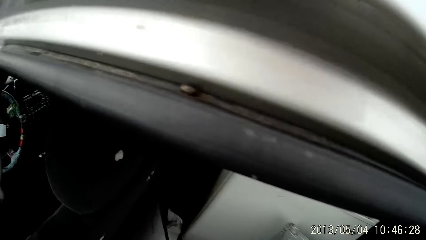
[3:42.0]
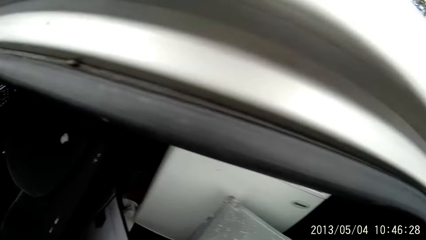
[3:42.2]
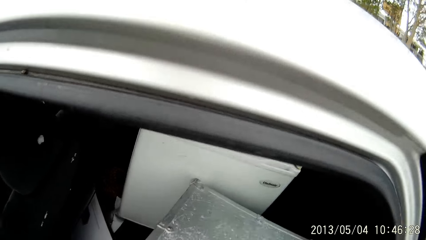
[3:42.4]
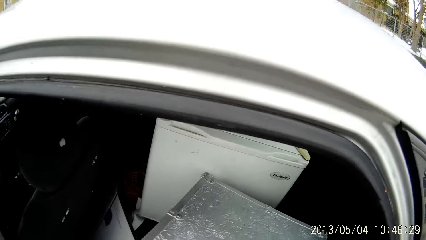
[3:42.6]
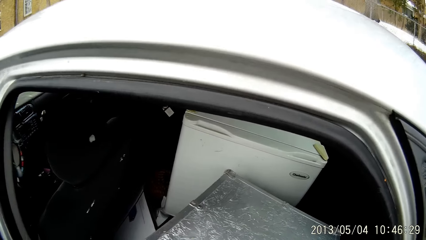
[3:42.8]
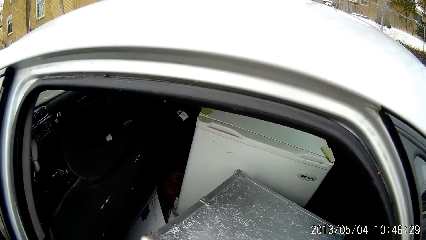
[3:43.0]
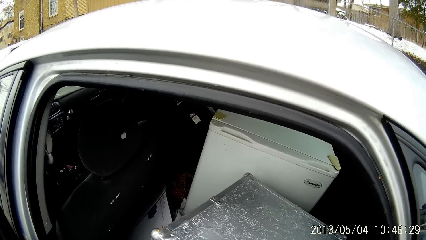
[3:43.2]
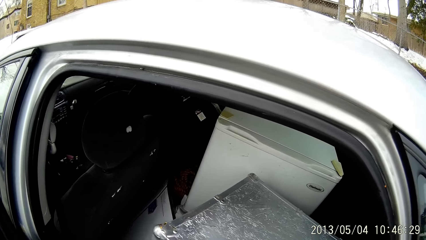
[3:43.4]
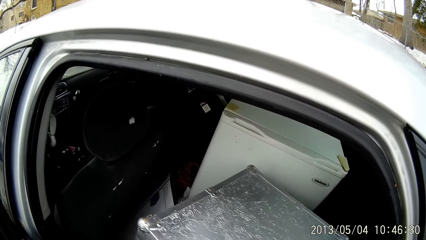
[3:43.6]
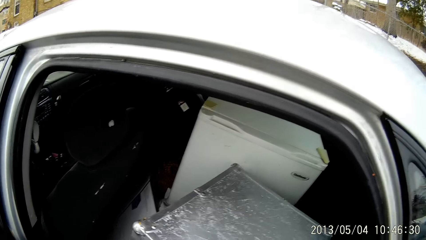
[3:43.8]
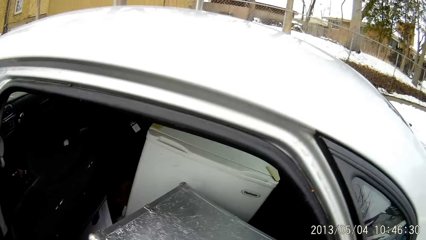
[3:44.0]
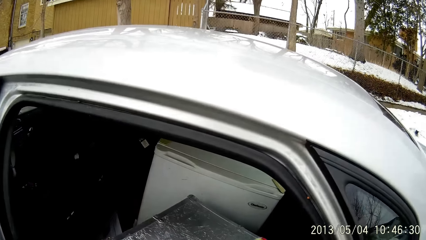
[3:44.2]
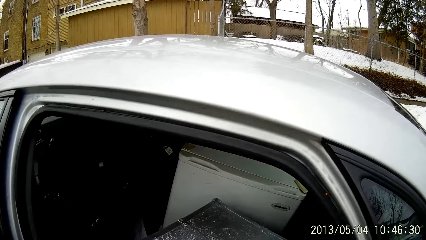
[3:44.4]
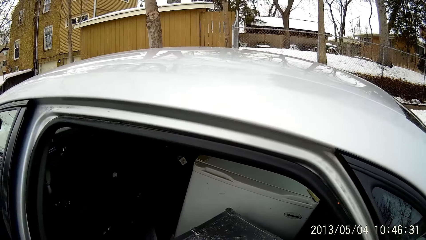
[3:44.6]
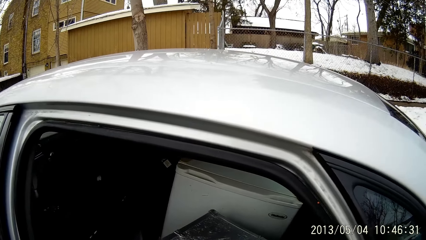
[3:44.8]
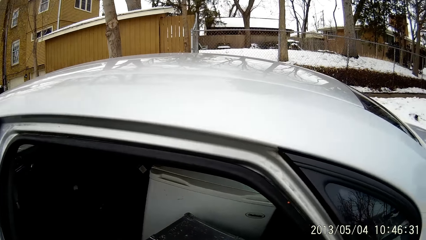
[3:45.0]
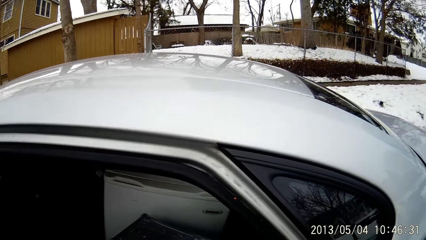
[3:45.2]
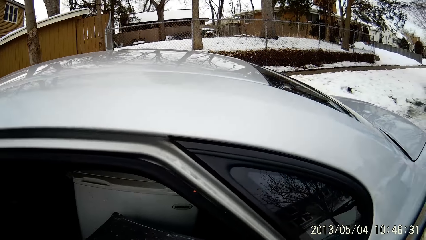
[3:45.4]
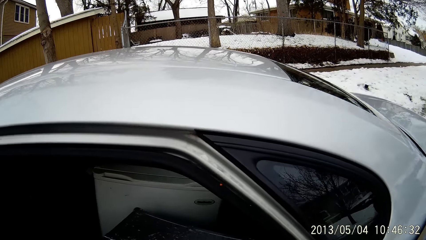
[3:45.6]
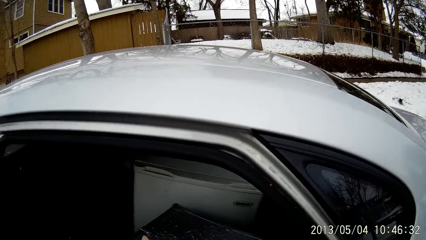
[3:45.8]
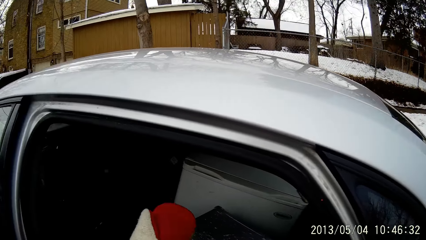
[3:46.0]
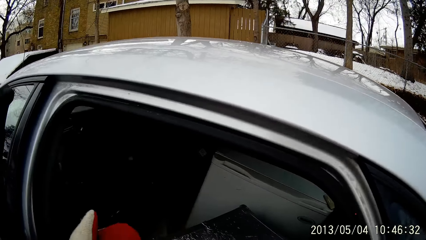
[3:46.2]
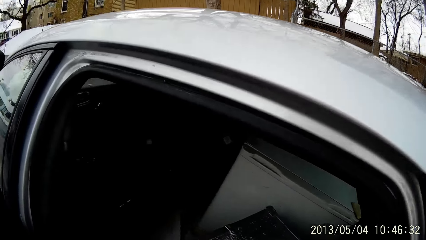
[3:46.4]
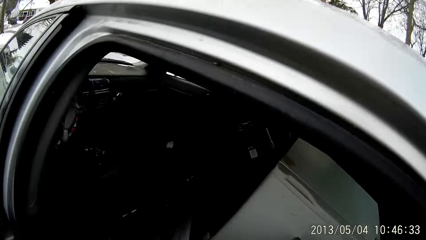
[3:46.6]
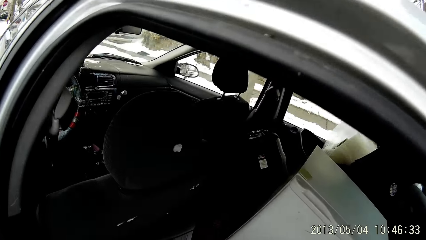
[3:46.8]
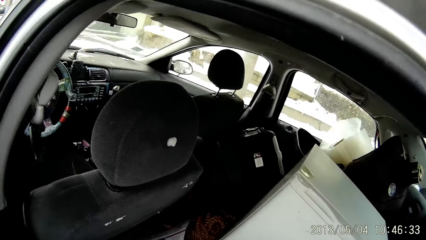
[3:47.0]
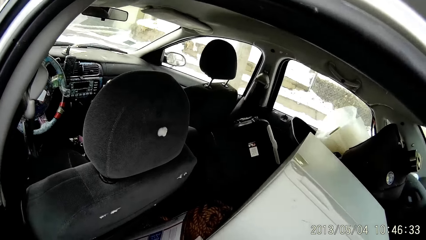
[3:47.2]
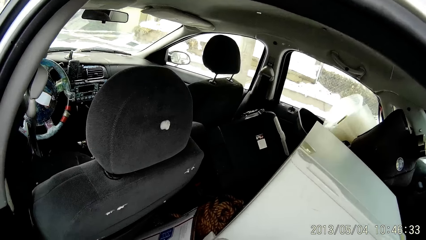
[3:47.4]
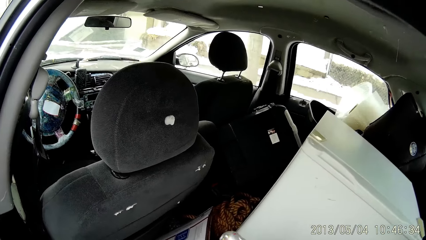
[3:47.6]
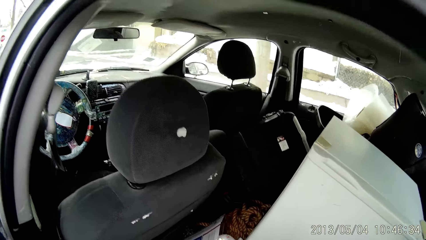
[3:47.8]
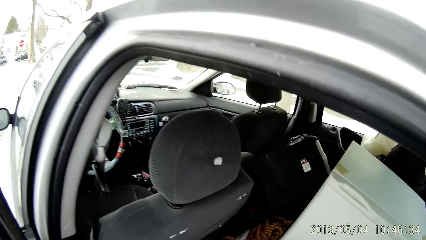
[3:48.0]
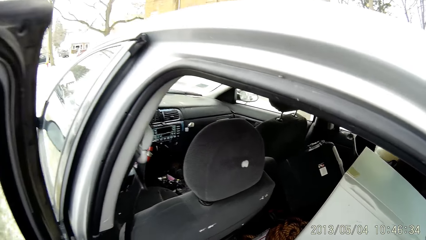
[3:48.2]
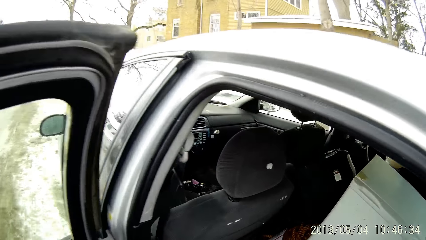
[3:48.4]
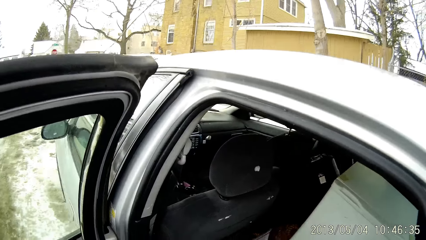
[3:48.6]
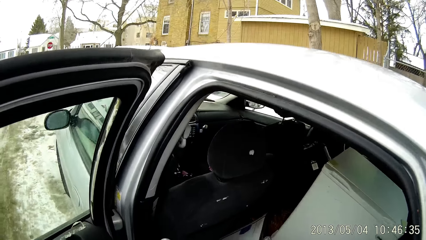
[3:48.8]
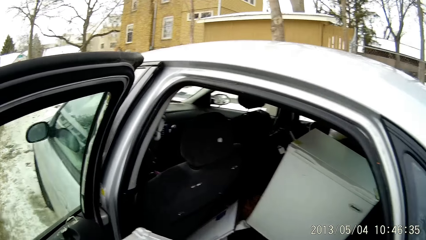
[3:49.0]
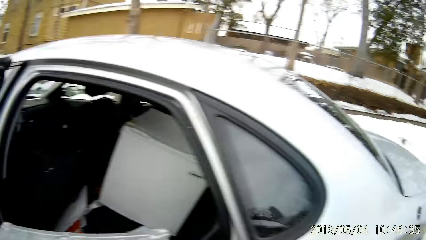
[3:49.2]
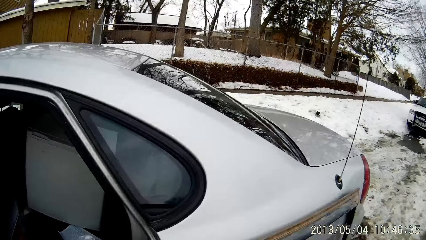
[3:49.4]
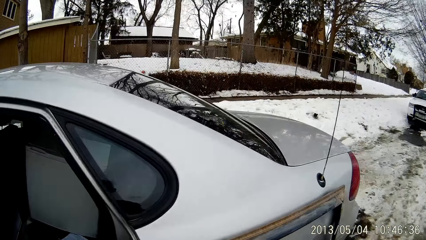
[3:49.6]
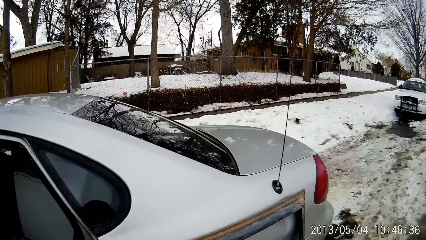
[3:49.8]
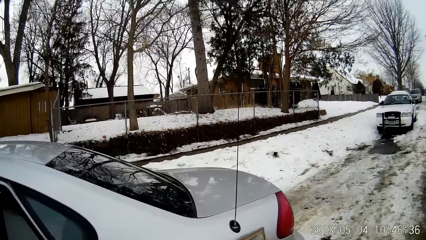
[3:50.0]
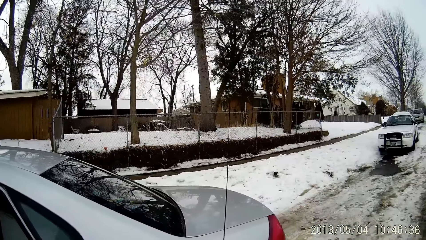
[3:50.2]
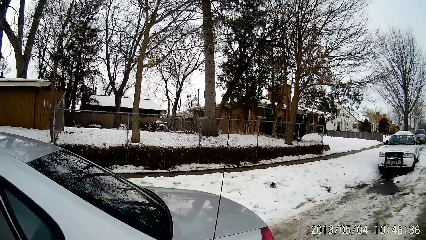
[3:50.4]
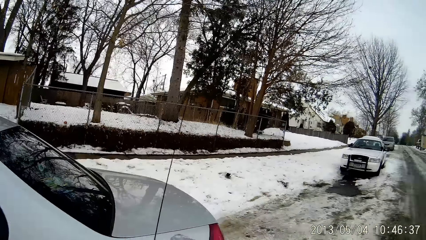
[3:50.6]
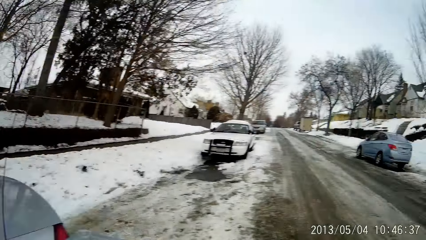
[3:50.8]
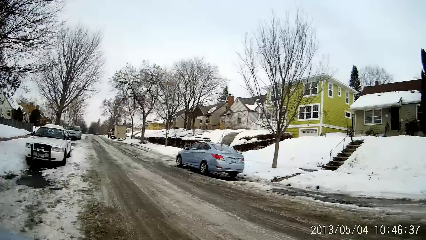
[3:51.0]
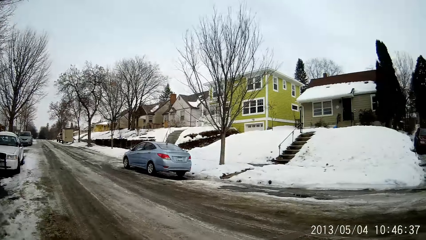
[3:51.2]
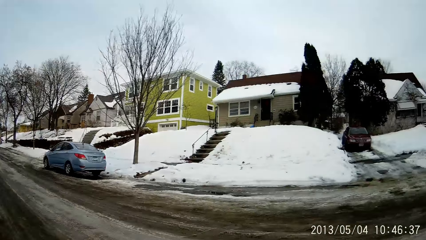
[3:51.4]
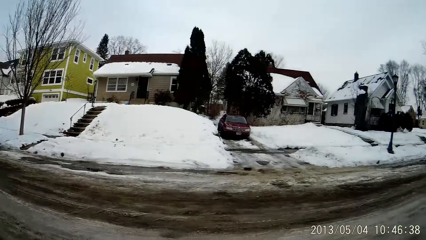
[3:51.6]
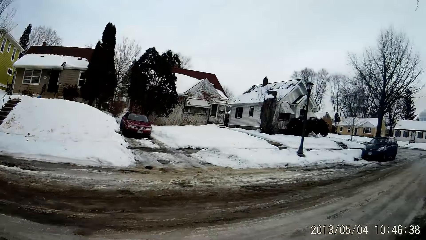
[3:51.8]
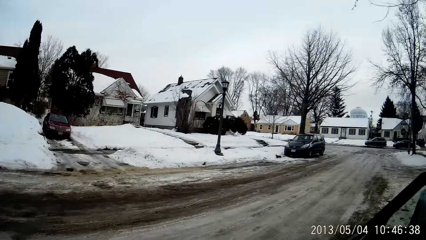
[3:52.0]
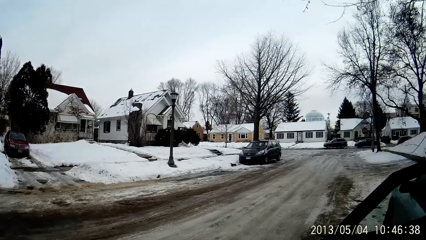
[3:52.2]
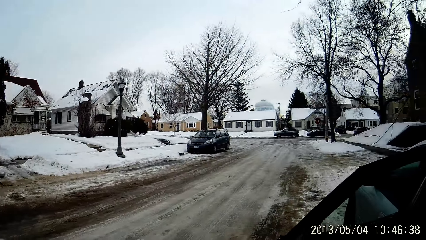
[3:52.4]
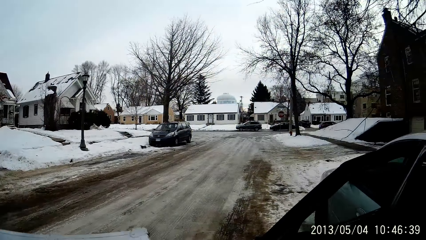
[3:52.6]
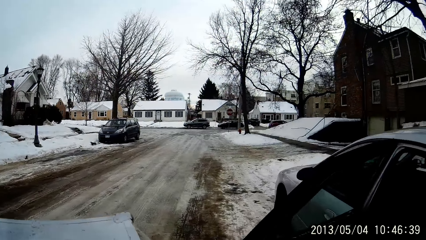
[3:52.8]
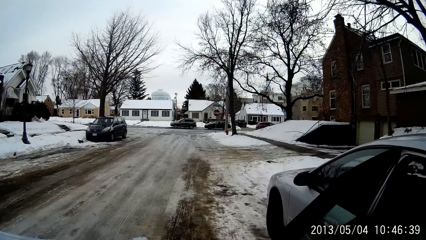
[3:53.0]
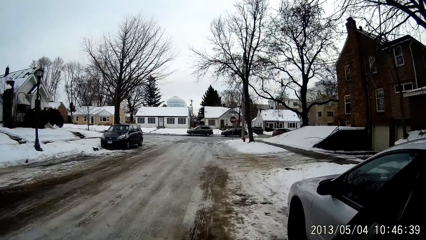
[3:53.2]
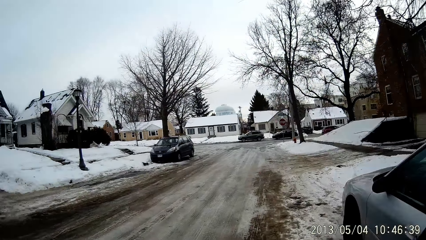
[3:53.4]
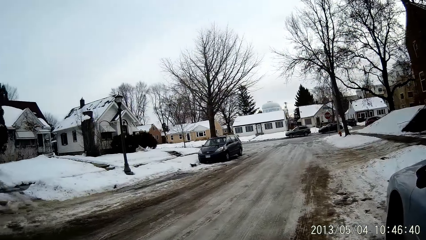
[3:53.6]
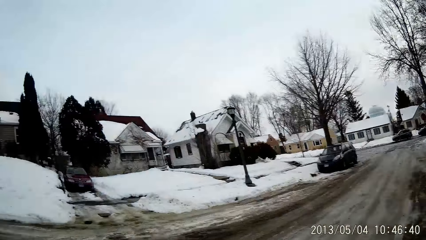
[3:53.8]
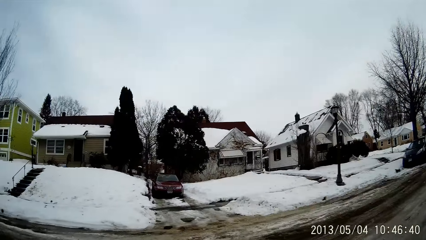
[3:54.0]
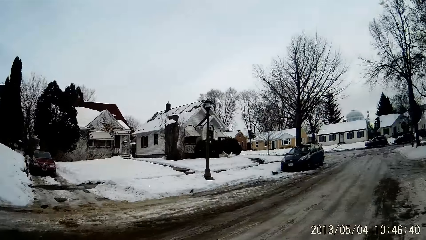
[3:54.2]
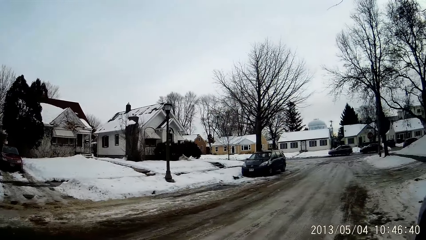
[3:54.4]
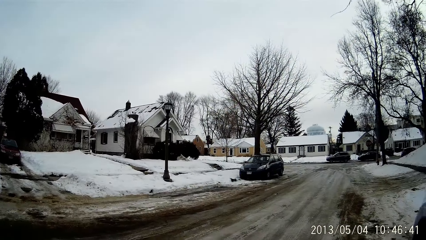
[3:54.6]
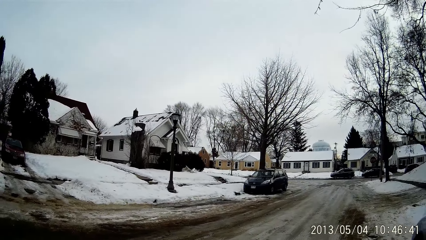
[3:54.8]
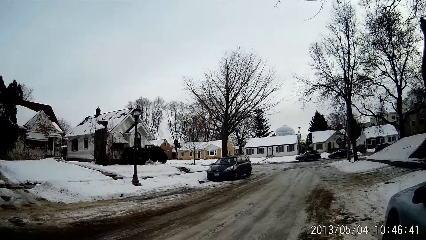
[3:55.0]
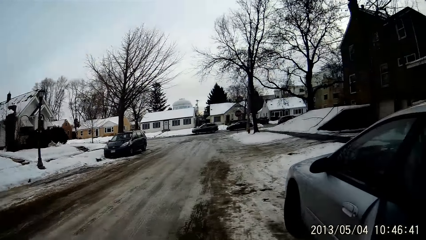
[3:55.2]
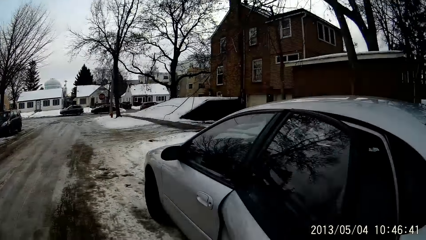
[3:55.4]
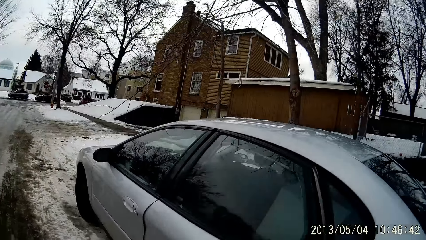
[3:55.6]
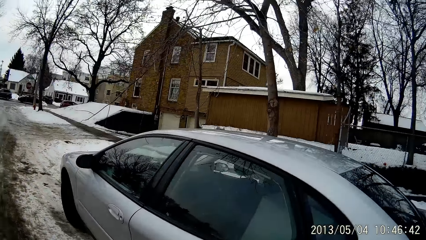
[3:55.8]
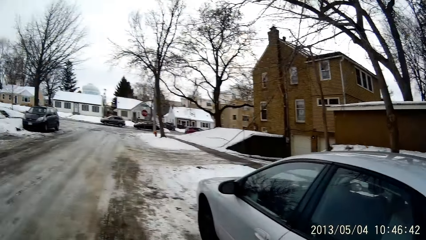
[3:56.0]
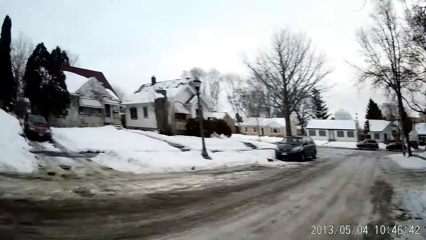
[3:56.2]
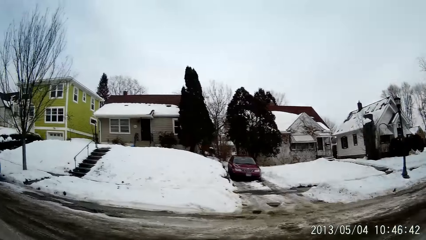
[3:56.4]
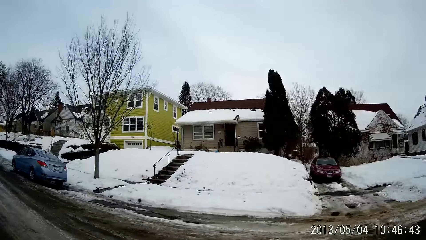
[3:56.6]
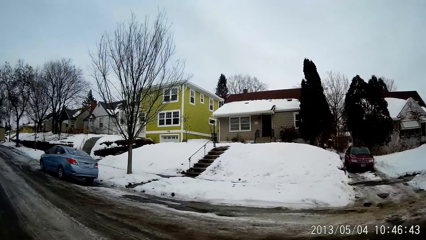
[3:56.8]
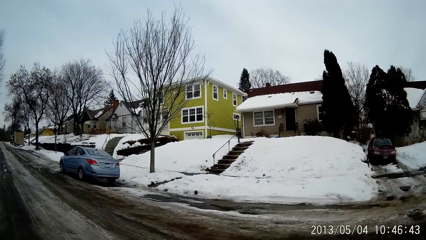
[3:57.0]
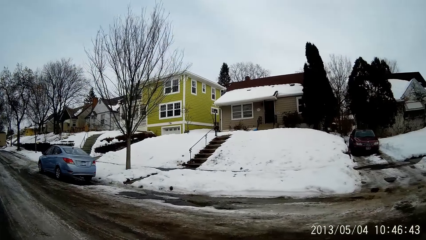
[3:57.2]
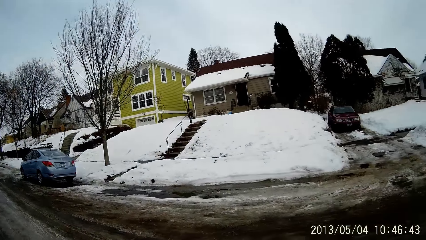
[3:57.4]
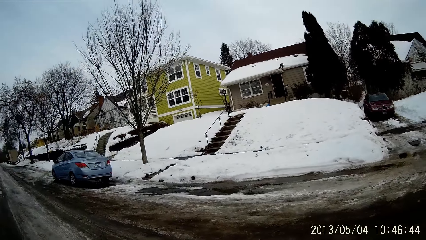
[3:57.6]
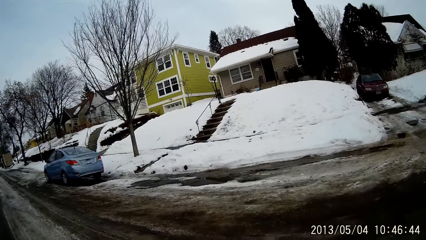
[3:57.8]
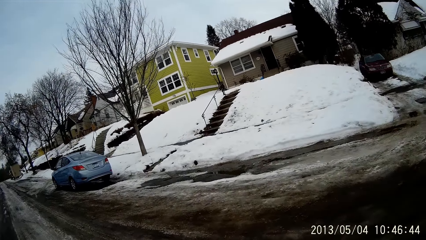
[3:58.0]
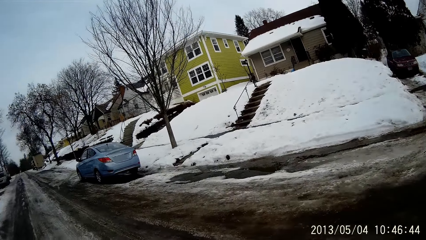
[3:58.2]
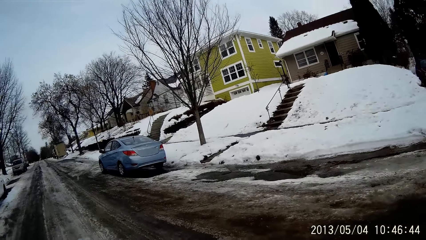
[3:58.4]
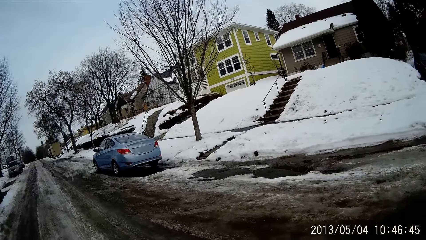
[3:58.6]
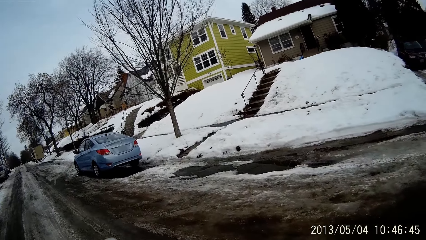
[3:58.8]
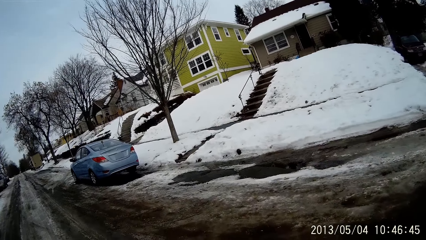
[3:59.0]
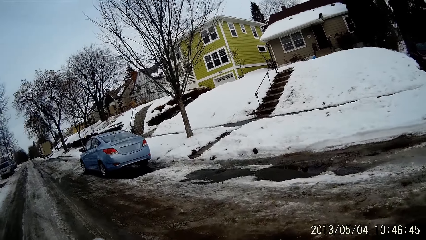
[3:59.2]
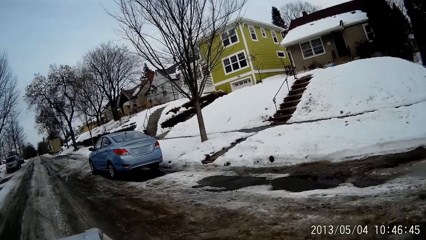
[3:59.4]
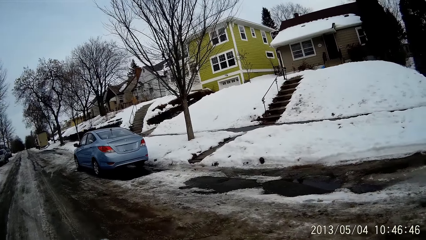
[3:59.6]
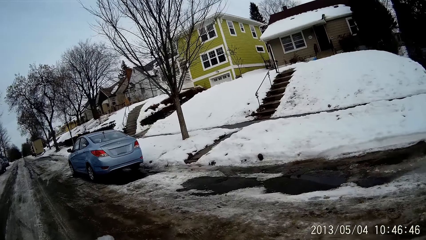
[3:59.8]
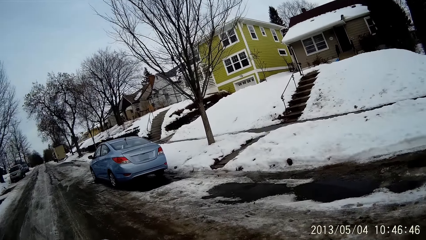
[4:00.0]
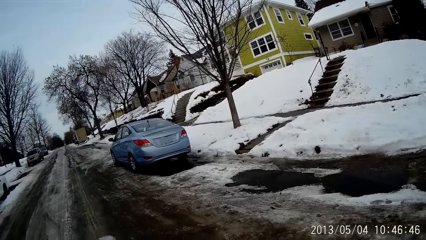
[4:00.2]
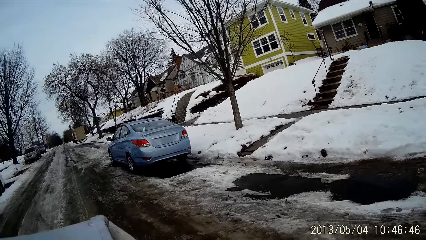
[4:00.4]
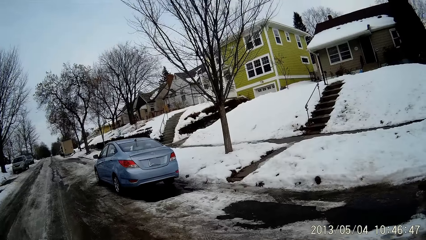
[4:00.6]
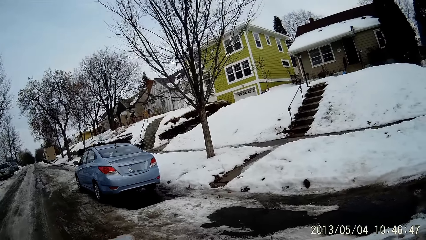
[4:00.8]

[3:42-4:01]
The camera wearer holds the box. He lifts the metal box off the backseat of the car with both of his hands. He moves the metal box with both of his hands. He looks around. He closes the door of the car with his right hand. He moves around.
